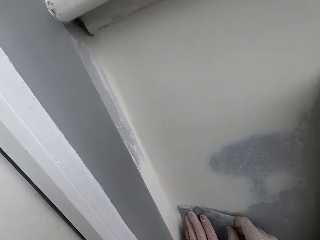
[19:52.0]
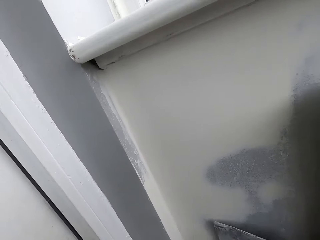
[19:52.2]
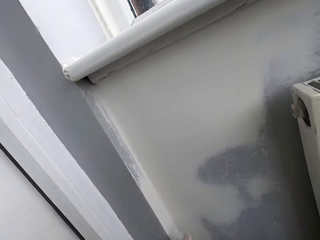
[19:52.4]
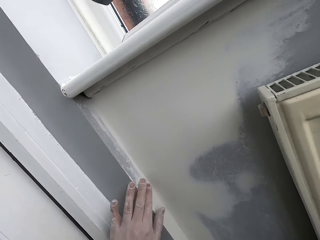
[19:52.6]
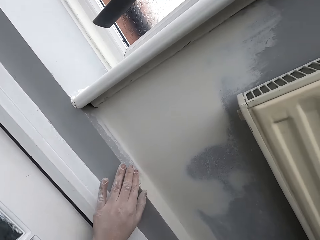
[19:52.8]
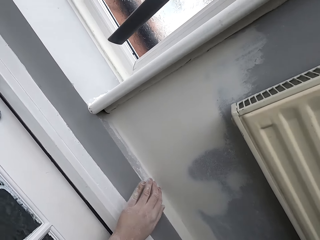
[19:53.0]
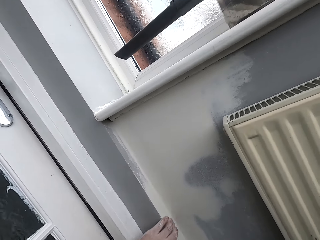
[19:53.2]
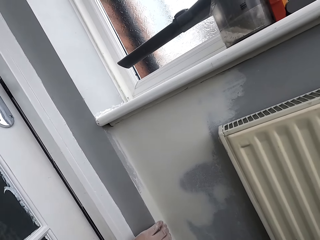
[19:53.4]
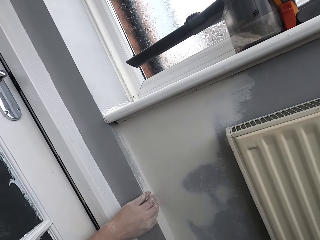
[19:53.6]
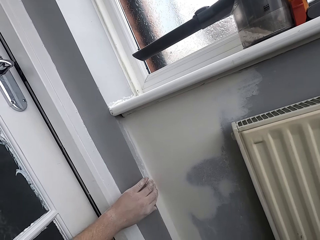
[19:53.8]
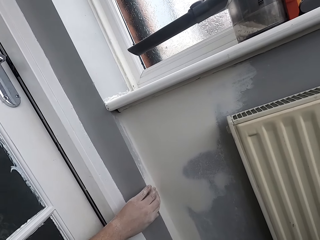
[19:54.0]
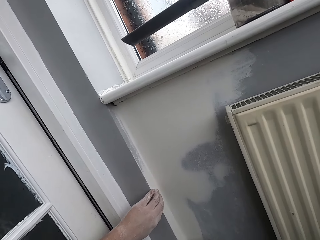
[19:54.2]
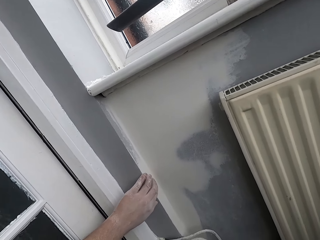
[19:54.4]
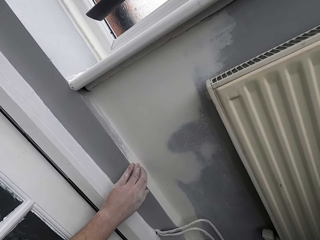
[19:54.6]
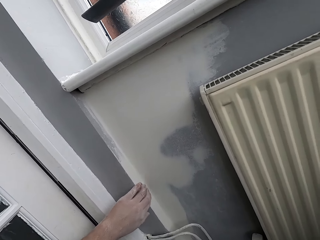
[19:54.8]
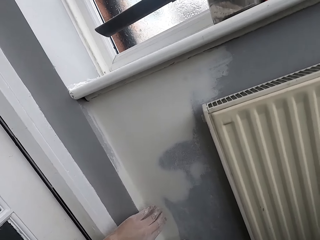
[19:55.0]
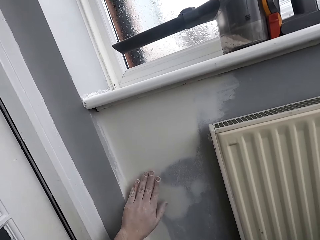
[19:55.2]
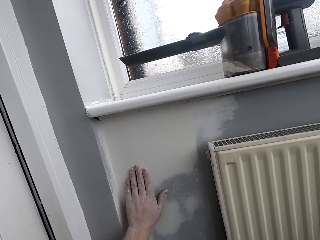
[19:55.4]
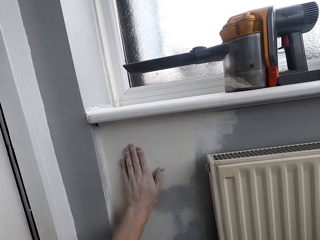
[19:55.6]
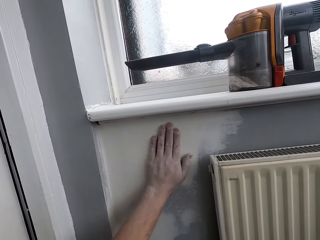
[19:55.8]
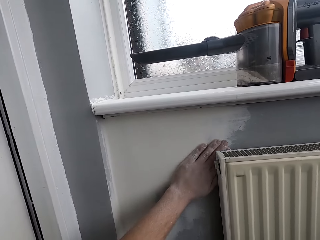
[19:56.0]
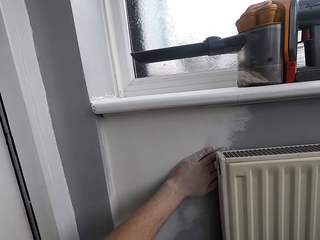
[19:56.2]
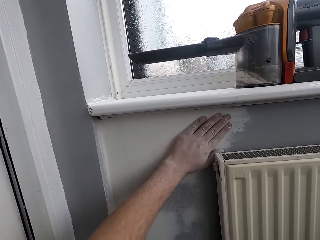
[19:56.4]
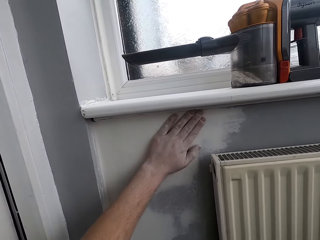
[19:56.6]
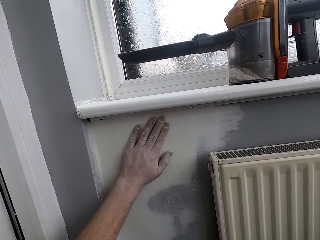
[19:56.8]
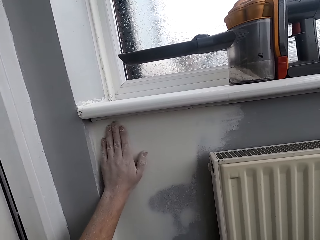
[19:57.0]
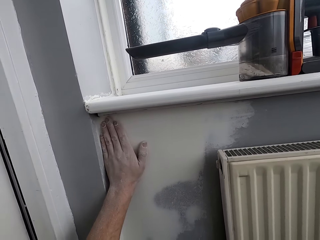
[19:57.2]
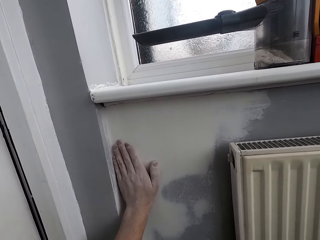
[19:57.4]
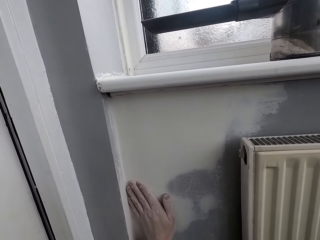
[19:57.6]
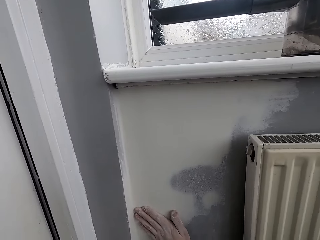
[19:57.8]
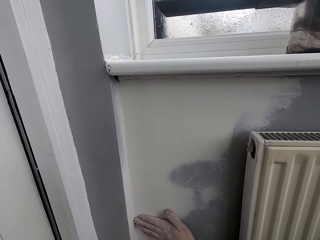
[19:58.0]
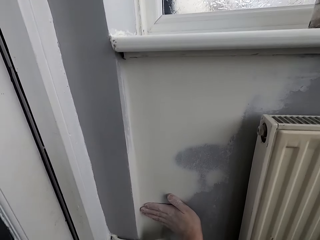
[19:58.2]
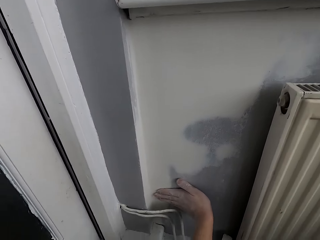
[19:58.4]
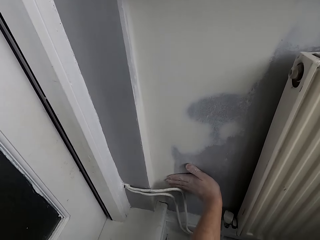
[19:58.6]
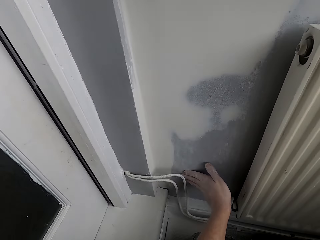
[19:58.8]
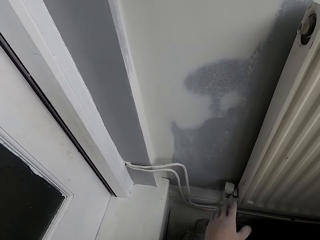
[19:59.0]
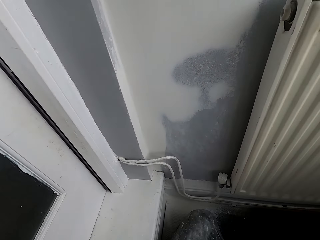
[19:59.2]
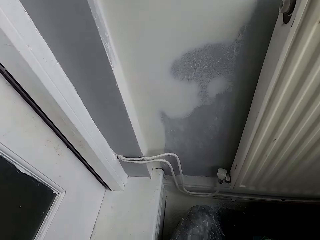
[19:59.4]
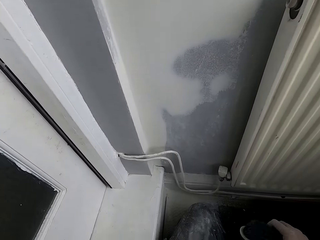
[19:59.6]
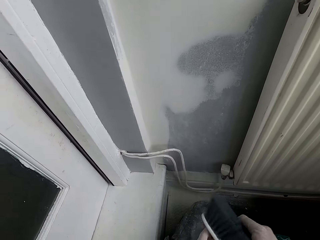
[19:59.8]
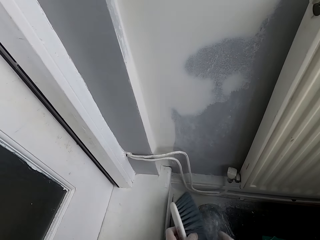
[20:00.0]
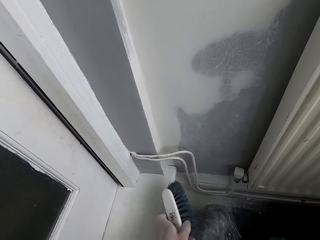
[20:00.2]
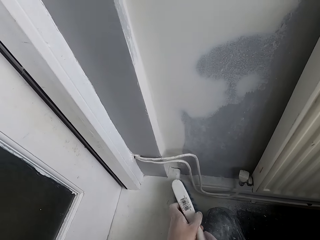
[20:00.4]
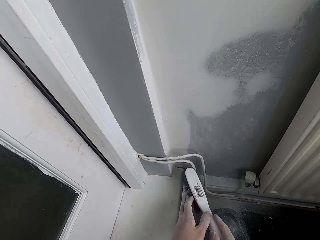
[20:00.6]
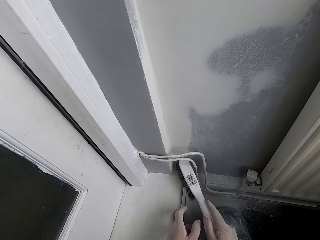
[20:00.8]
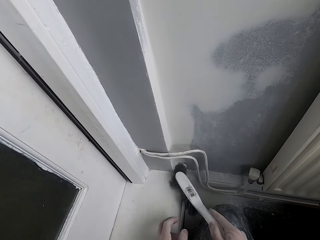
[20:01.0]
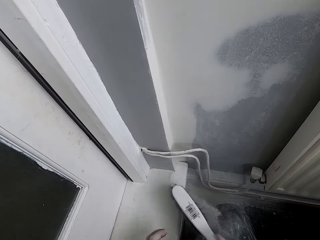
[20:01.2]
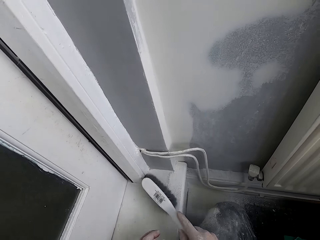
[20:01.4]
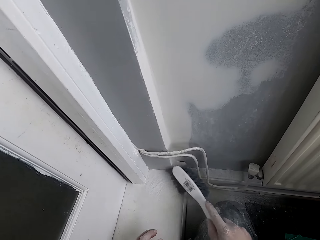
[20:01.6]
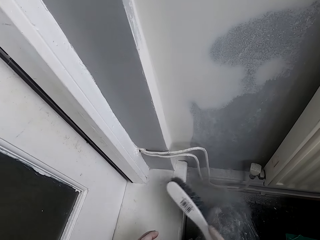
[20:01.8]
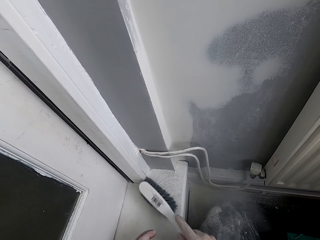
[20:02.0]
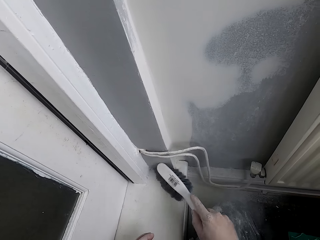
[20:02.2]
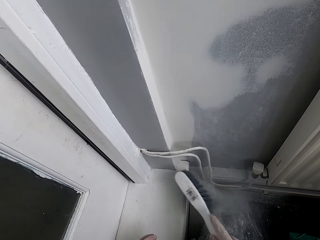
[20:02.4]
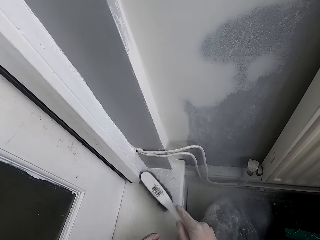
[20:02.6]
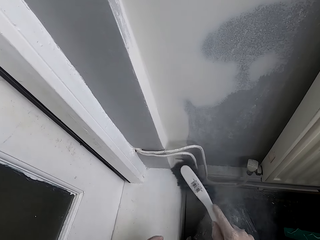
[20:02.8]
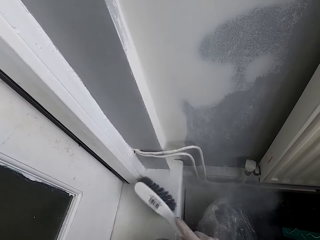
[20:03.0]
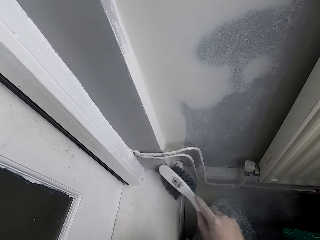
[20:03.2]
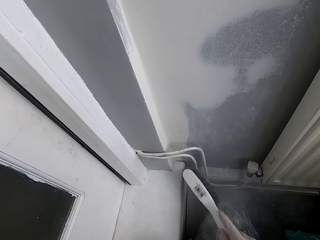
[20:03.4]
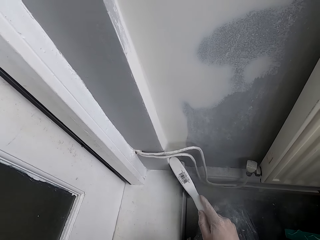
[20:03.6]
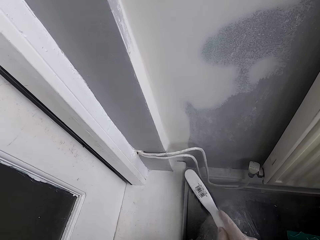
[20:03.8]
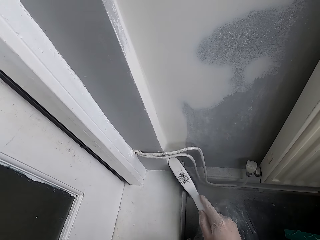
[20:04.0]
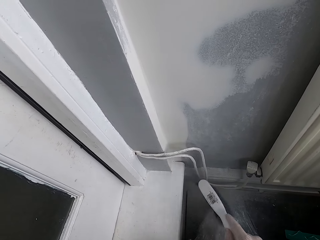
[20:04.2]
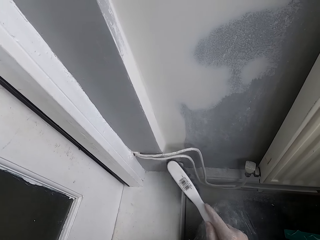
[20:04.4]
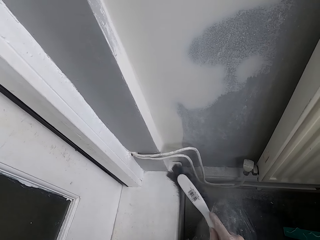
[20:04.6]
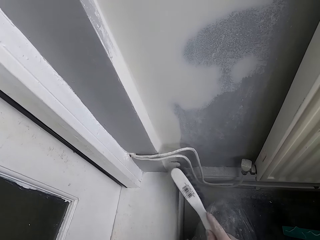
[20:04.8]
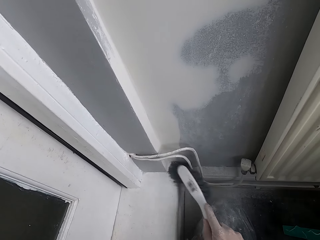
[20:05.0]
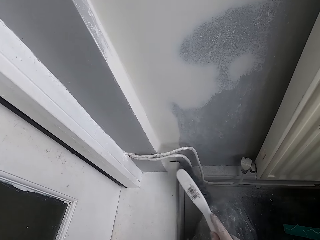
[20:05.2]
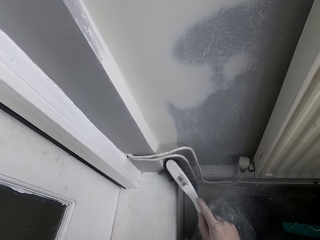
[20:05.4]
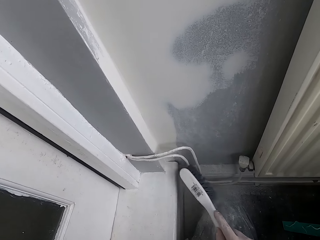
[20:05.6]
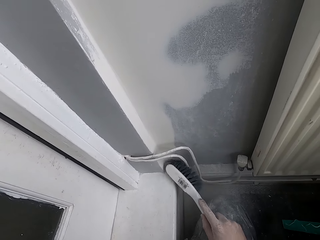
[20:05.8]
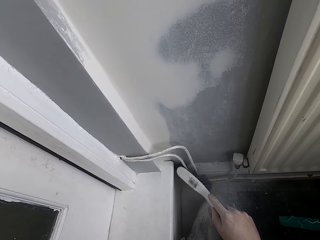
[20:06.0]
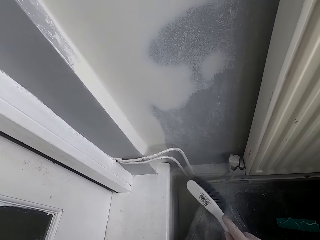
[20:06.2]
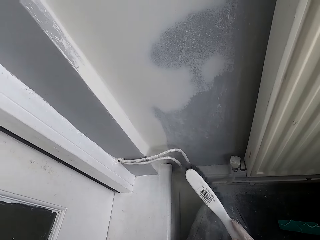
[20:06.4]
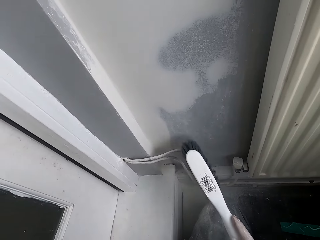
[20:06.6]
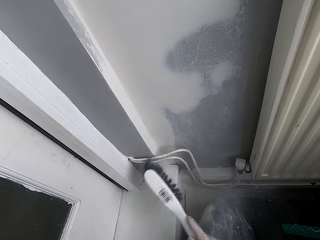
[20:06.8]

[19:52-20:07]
The camera wearer rubs the wall with his hand. He touches the wall with his hand. He brushes the wall edge with the brush.

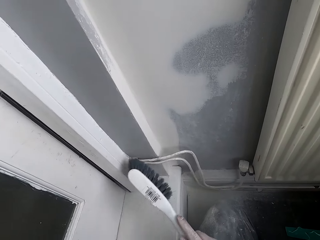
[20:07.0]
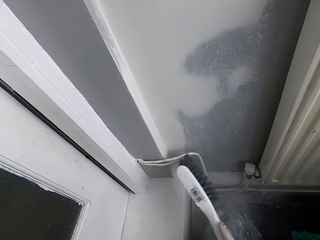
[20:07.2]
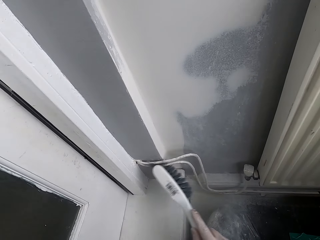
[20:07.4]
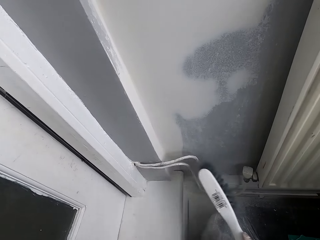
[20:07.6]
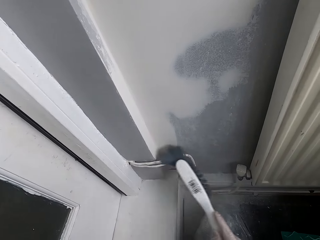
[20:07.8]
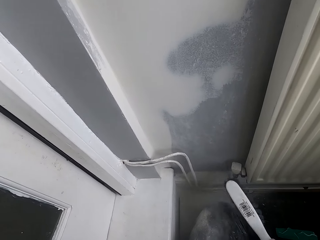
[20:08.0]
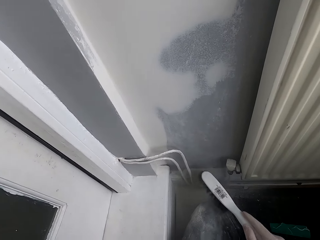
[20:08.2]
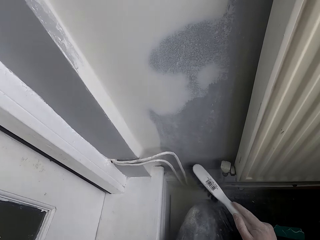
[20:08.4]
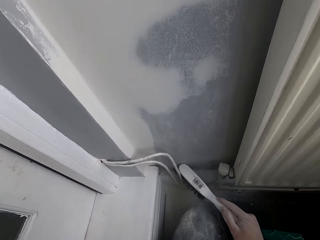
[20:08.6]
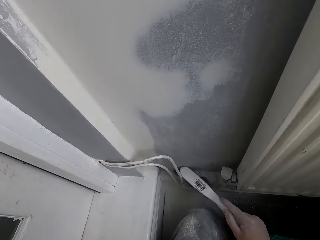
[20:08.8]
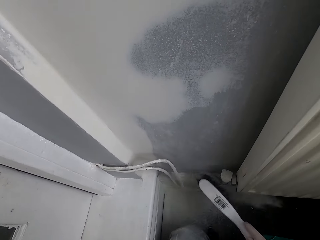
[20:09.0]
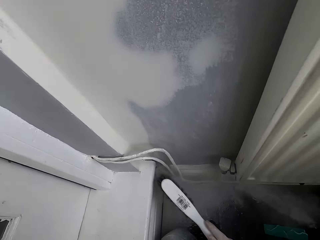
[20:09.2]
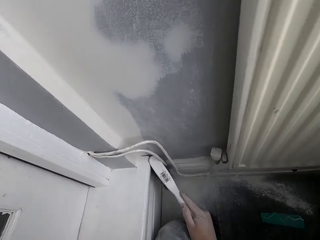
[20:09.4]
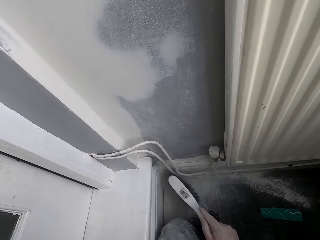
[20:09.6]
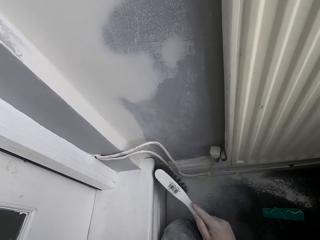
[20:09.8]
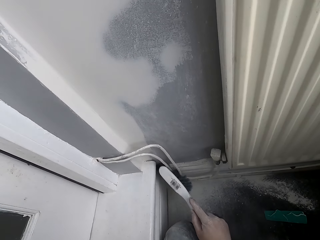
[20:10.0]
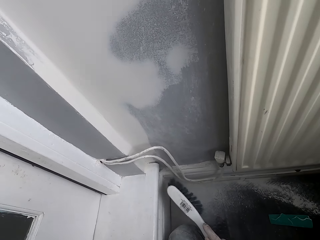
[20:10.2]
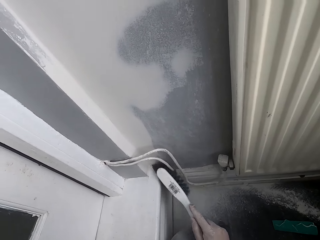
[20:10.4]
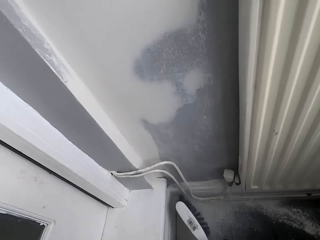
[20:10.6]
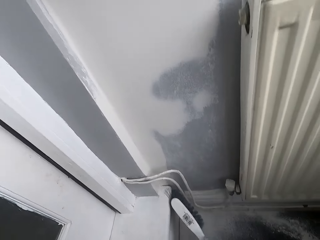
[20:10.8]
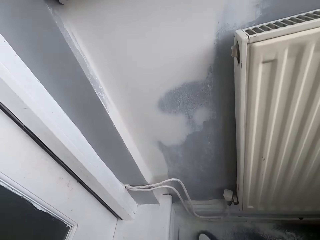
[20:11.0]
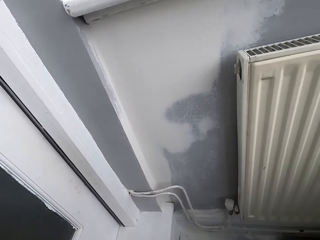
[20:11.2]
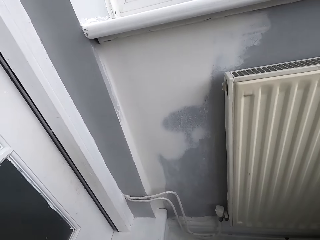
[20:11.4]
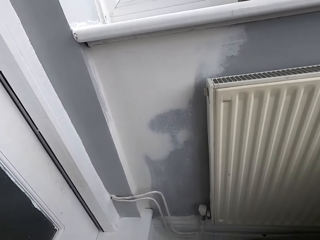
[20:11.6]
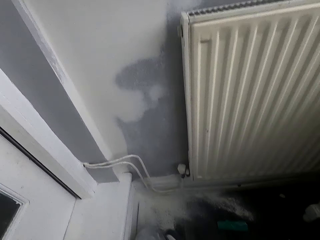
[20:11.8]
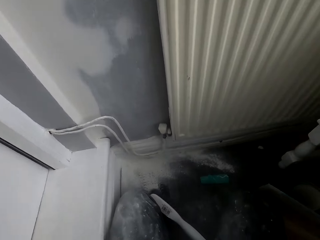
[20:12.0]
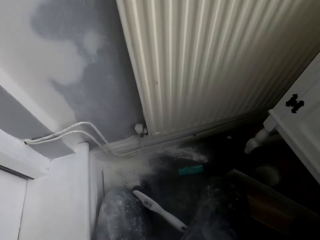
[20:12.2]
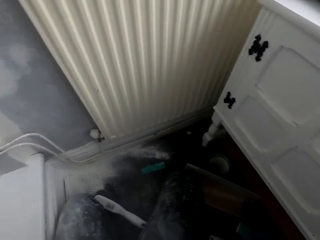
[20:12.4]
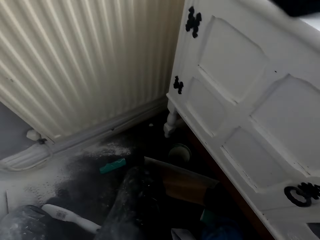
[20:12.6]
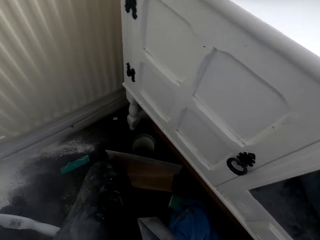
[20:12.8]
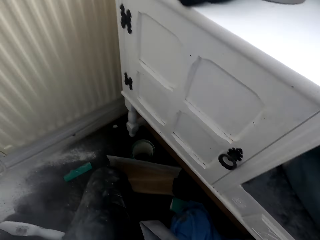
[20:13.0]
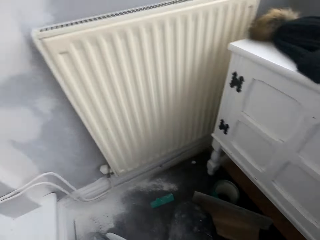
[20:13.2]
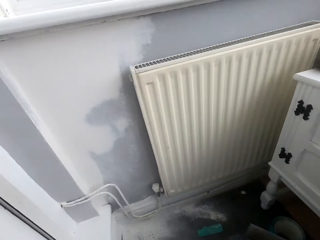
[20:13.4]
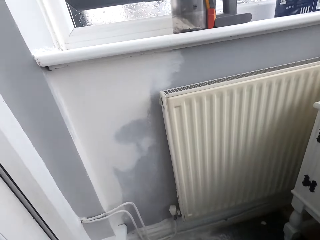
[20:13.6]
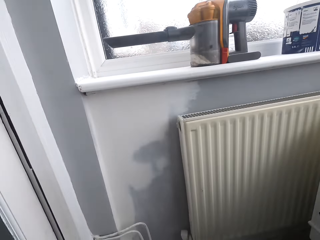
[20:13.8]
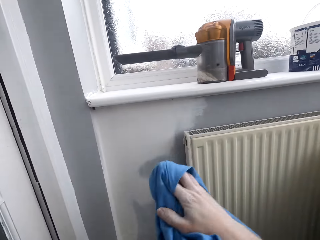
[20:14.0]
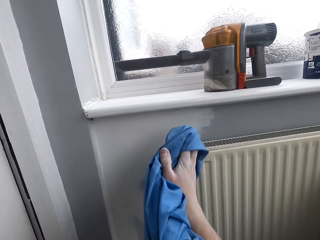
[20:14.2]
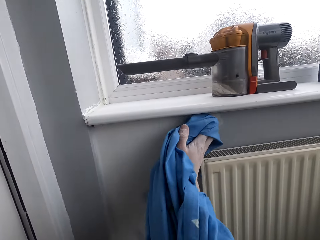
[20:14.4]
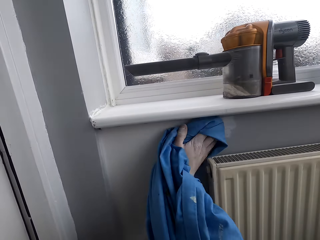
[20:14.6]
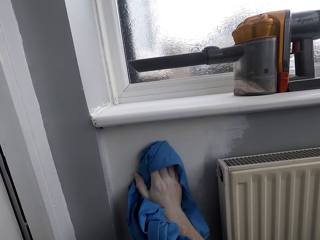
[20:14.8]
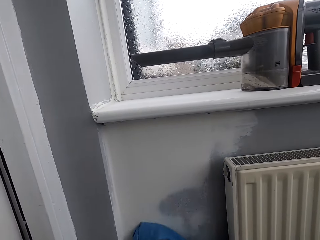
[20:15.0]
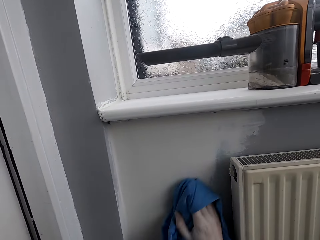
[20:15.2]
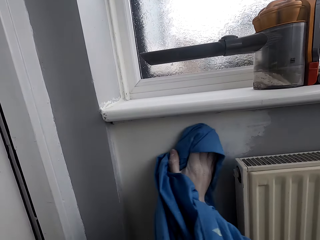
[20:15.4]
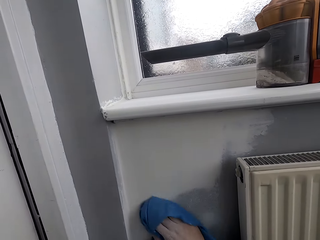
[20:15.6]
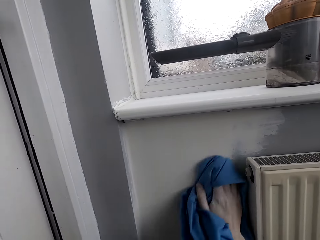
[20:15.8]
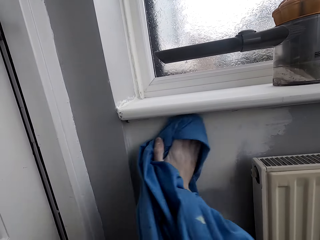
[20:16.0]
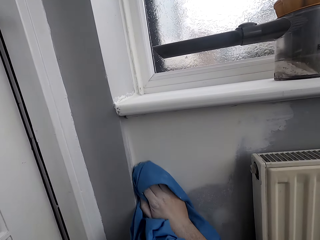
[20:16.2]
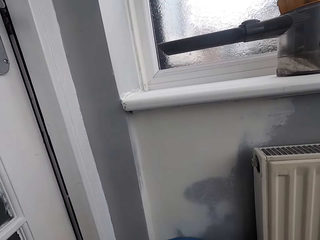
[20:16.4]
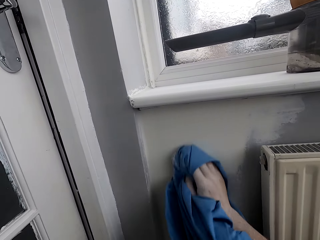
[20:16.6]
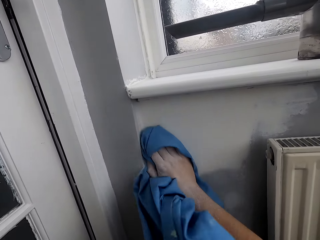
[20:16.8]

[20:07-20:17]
The camera wearer wipes the wall with the piece of cloth.
